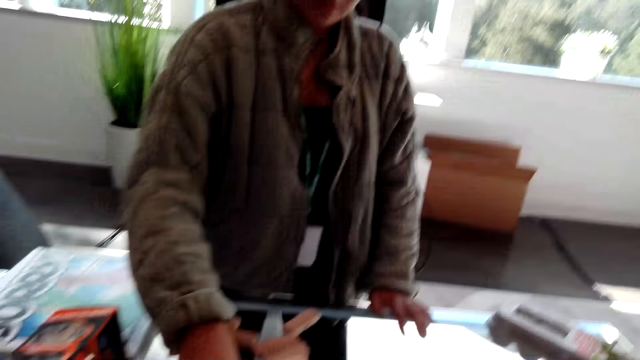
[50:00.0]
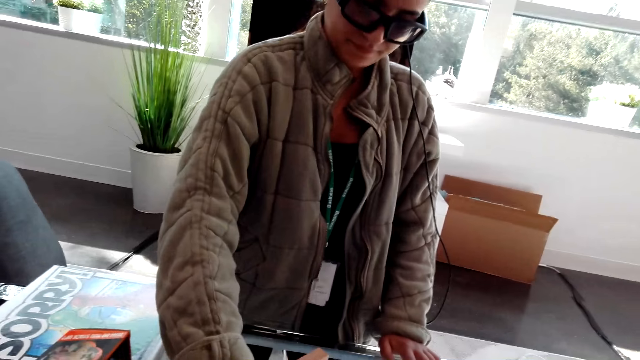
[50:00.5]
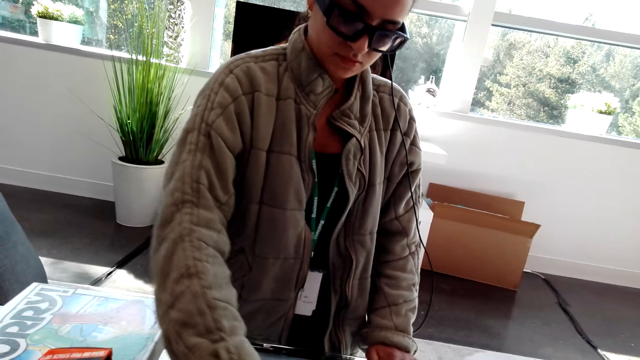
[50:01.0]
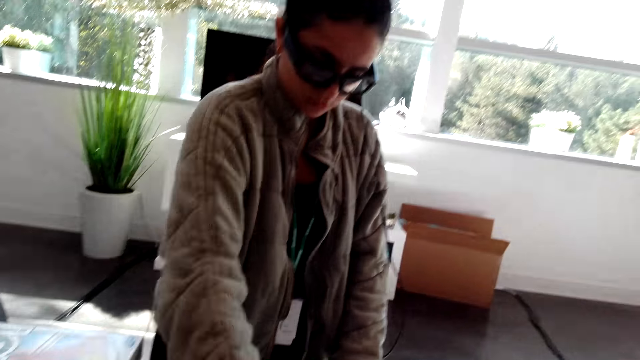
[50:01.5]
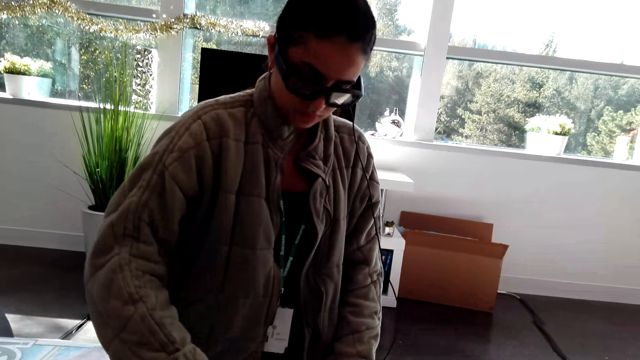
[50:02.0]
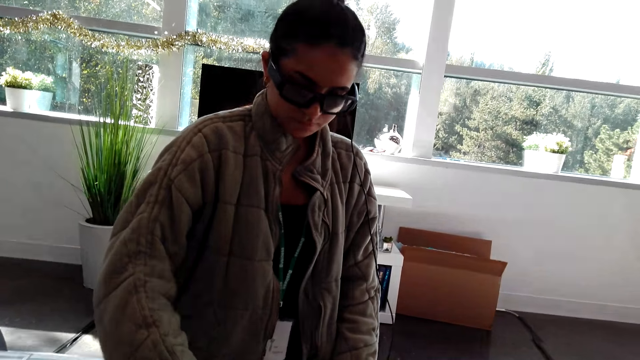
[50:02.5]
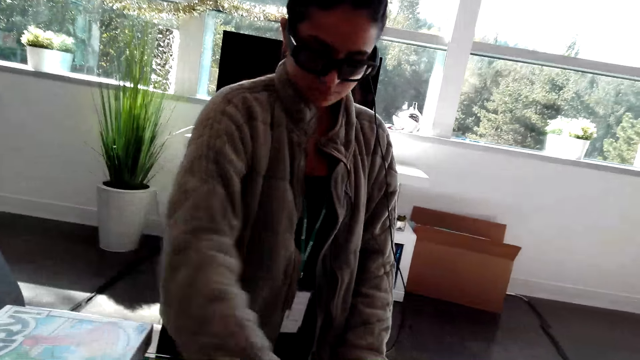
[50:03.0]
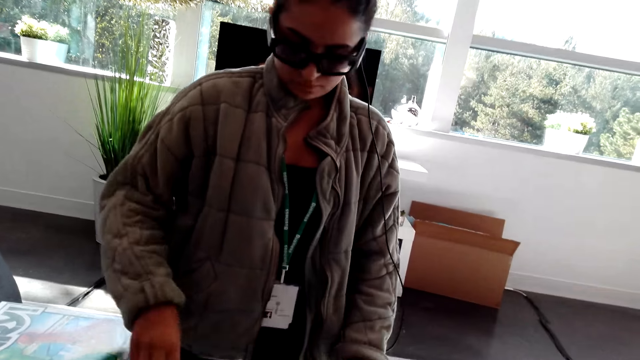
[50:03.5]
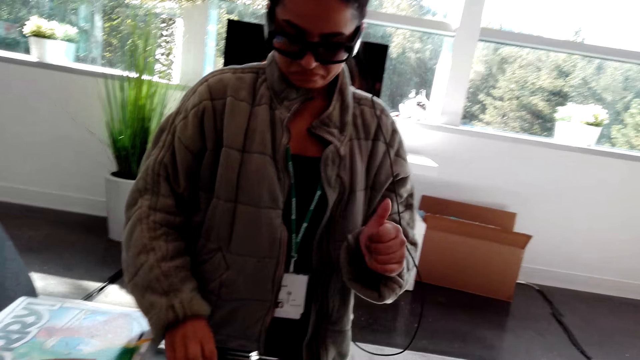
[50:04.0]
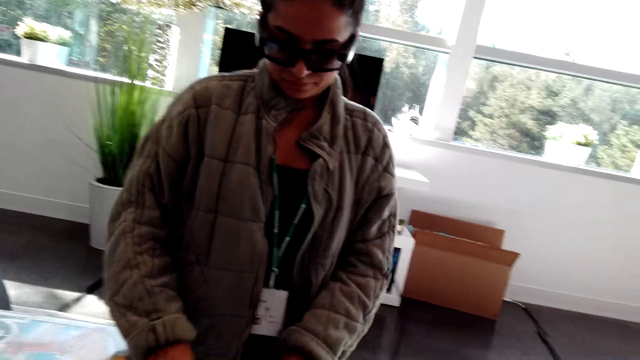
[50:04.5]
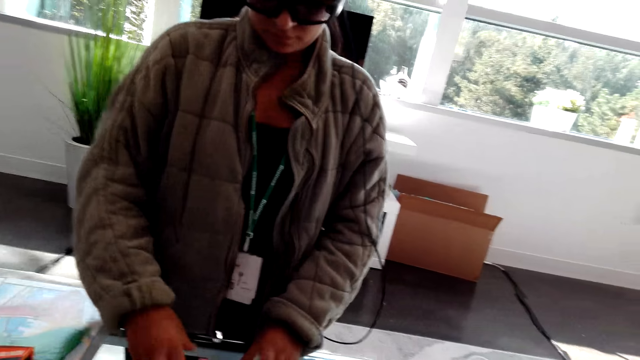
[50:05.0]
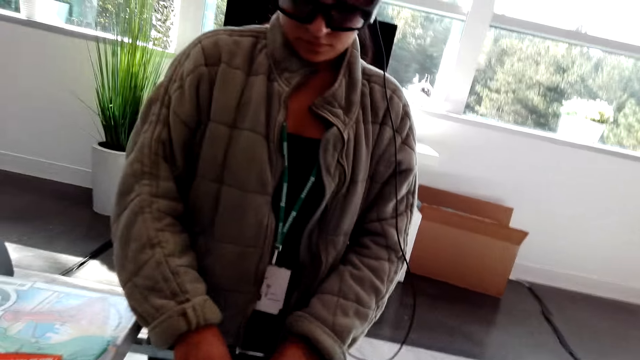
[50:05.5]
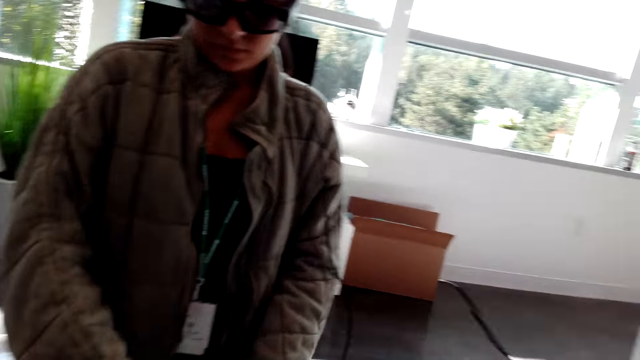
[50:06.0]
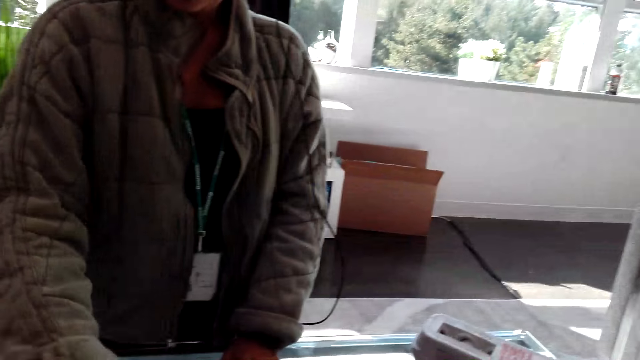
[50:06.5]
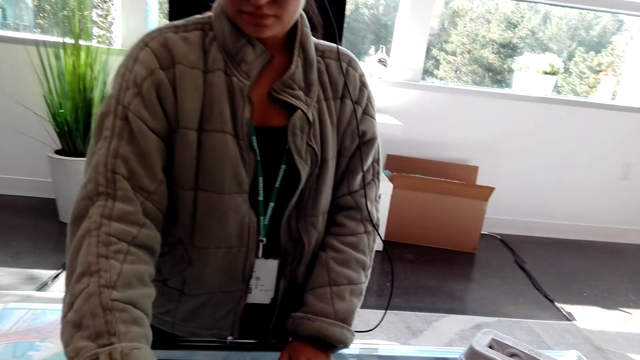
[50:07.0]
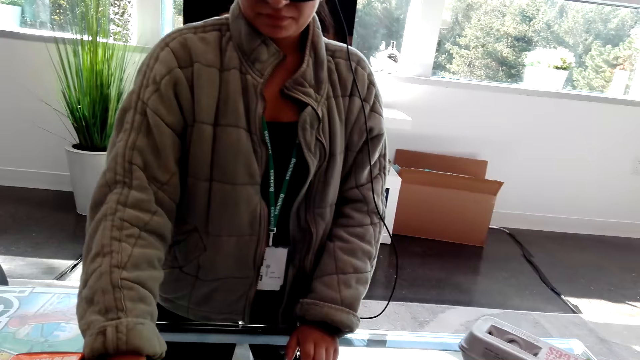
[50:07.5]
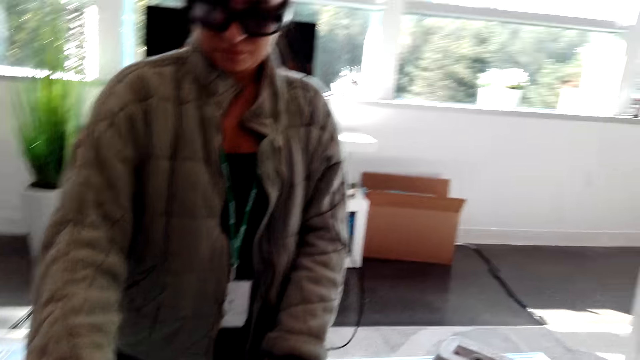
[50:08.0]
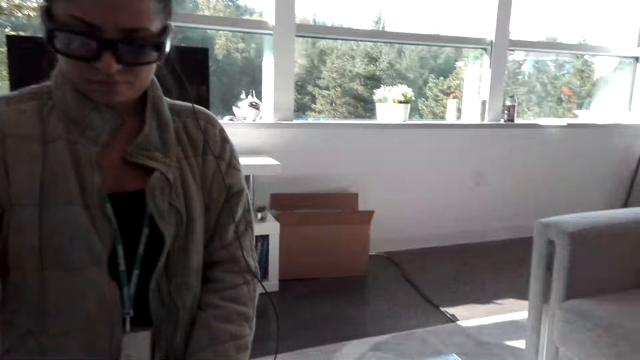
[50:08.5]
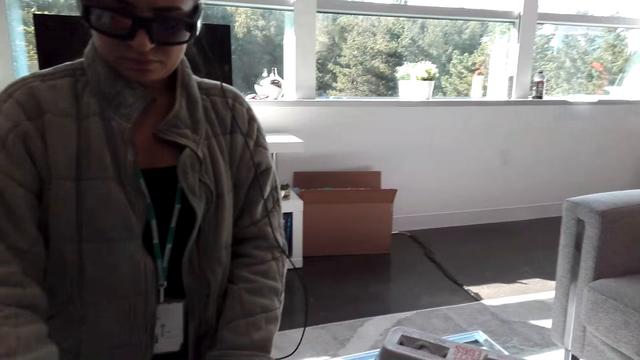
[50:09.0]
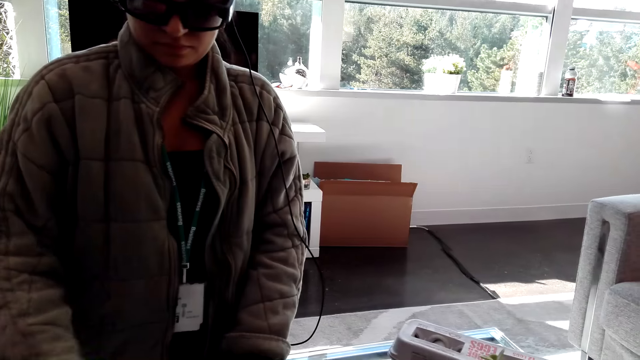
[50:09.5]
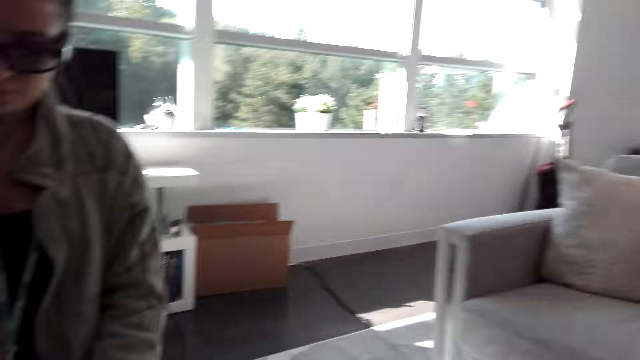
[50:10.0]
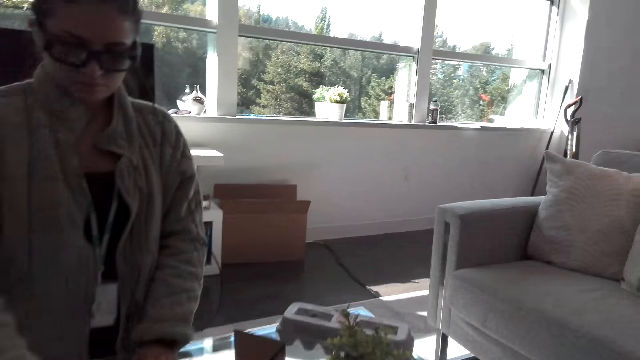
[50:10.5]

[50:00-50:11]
A woman shows her thumbs up. The camera wearer talks to the woman.

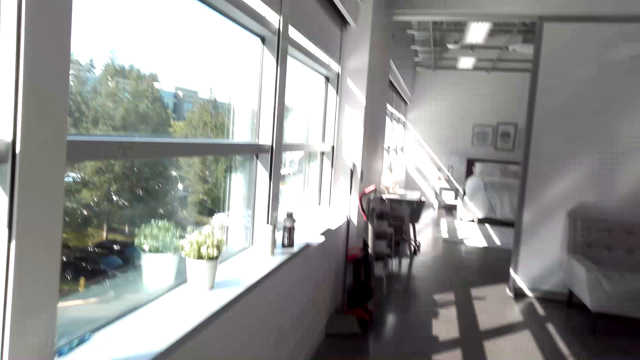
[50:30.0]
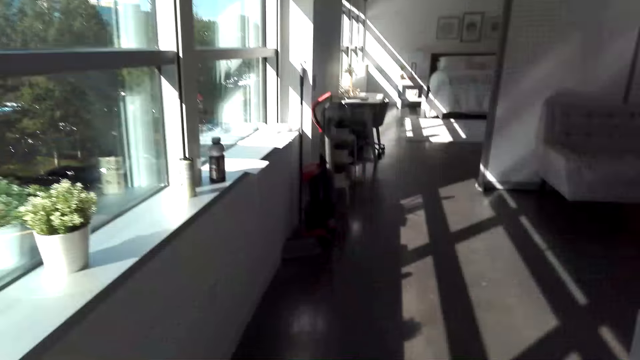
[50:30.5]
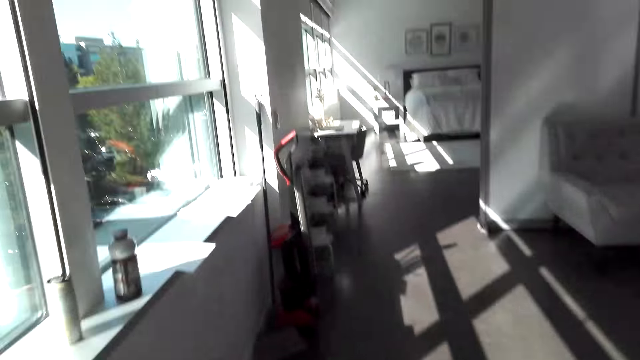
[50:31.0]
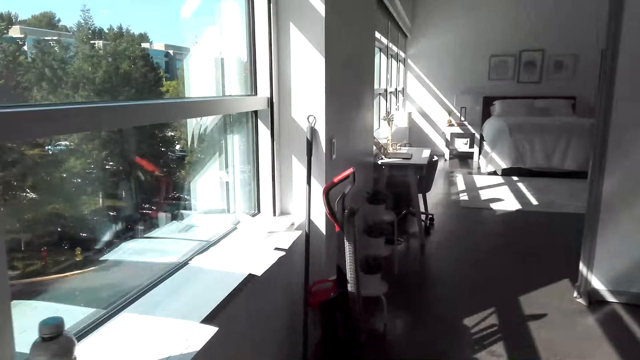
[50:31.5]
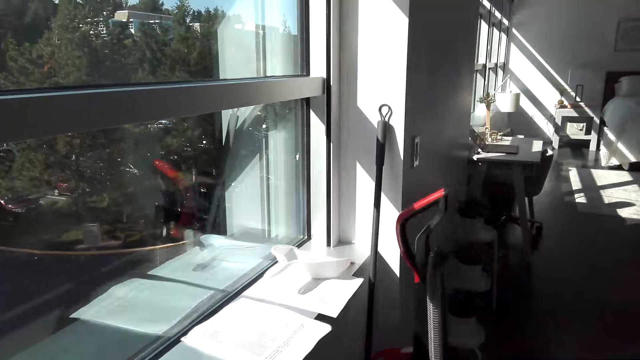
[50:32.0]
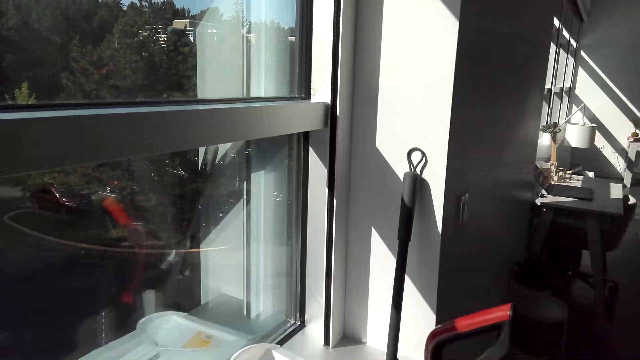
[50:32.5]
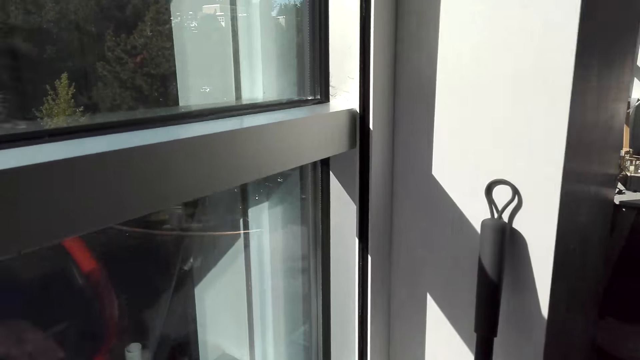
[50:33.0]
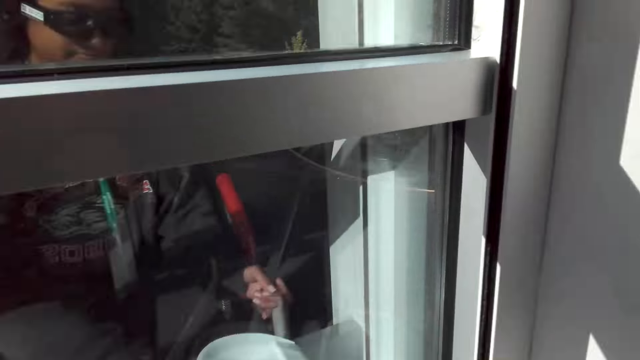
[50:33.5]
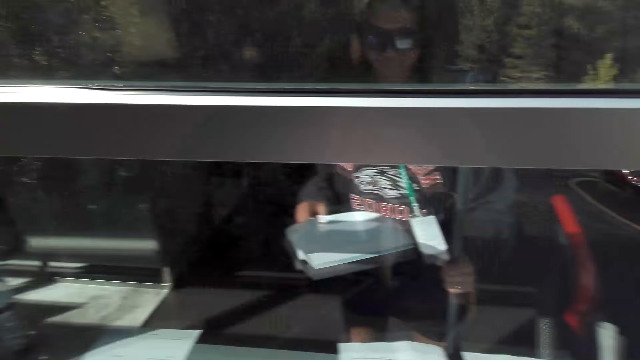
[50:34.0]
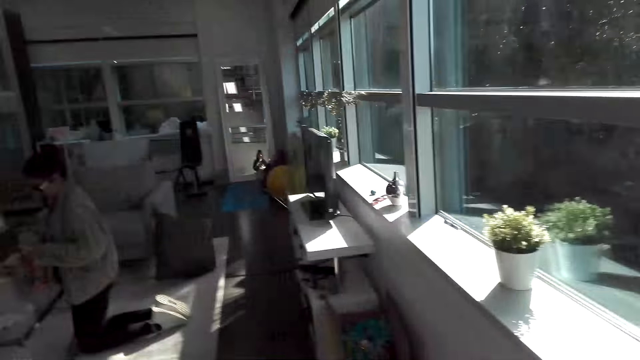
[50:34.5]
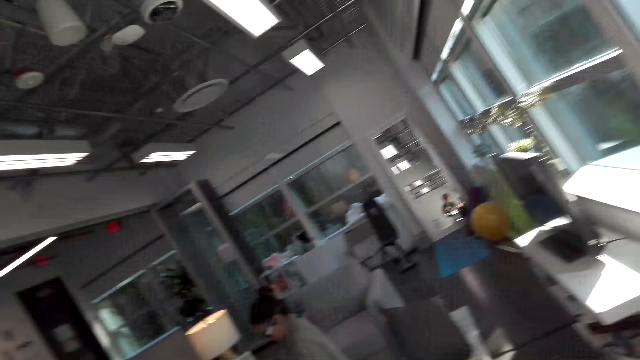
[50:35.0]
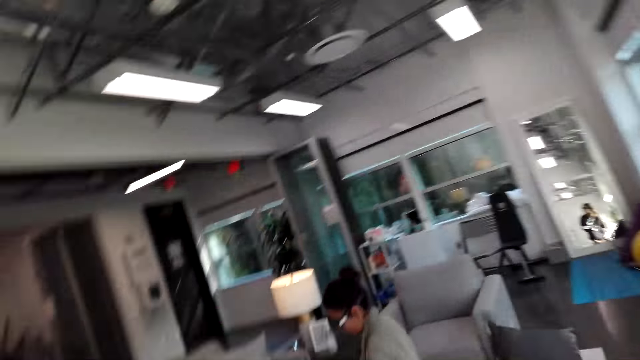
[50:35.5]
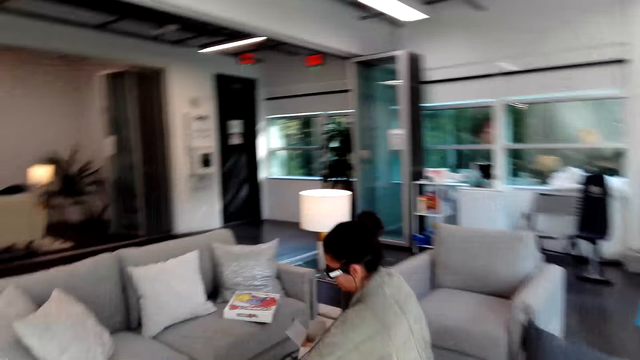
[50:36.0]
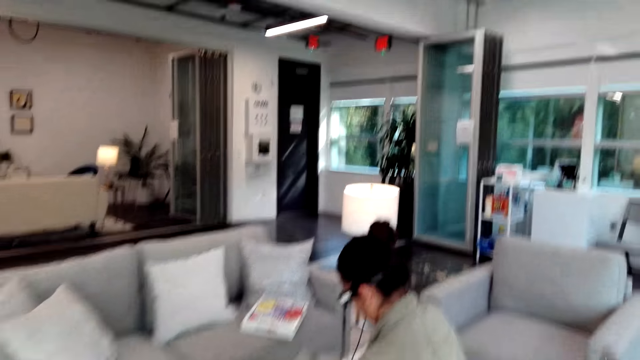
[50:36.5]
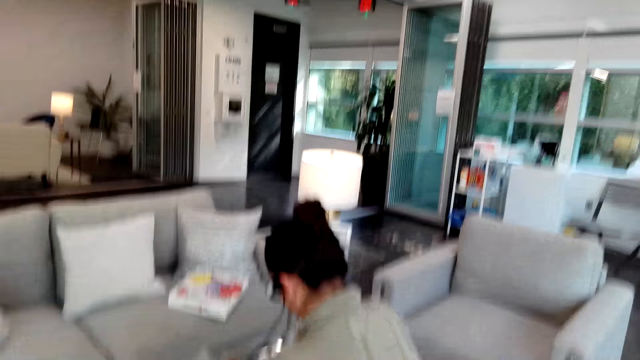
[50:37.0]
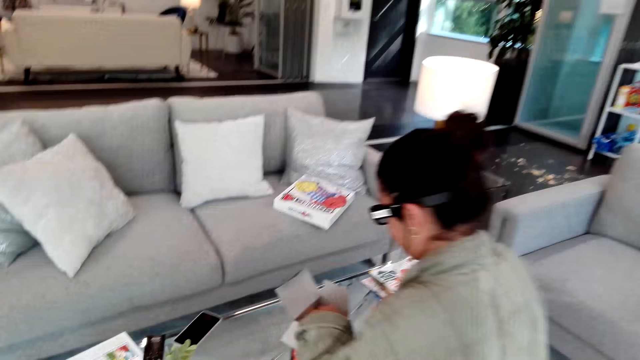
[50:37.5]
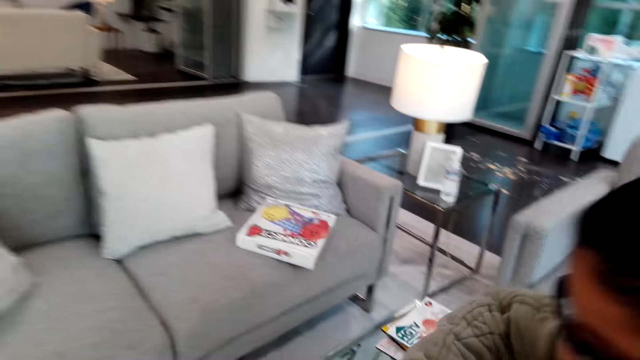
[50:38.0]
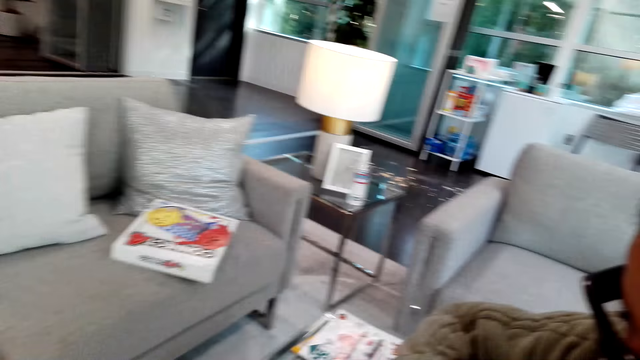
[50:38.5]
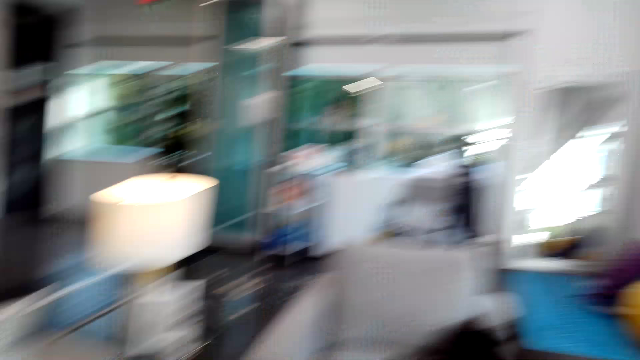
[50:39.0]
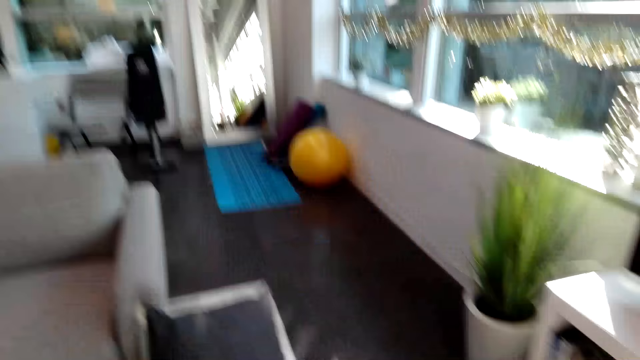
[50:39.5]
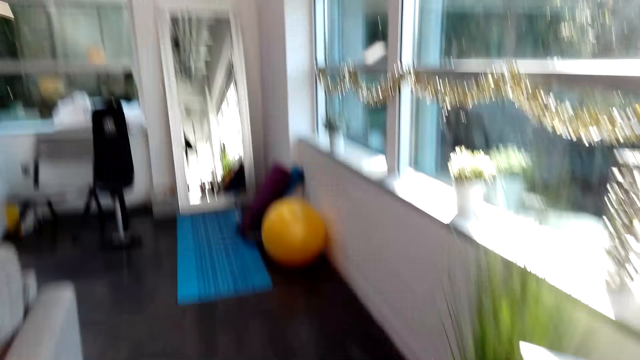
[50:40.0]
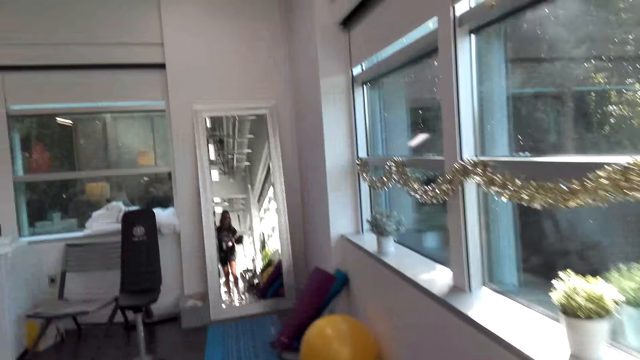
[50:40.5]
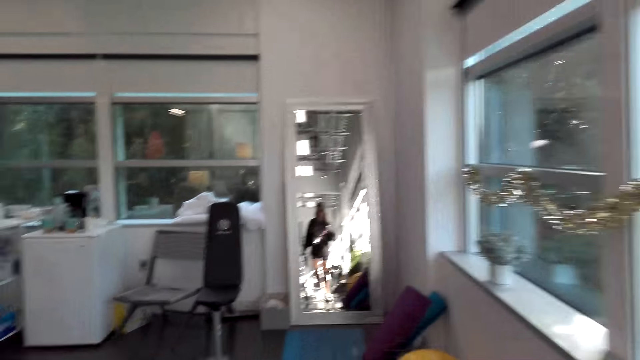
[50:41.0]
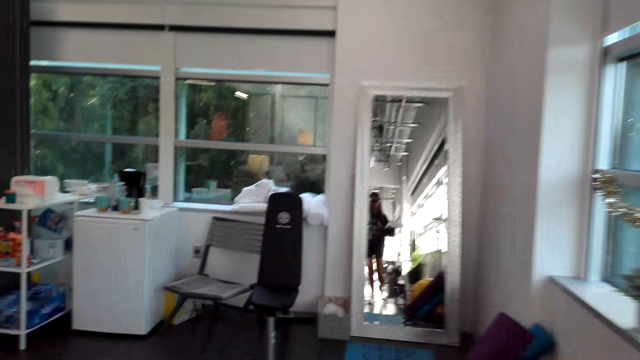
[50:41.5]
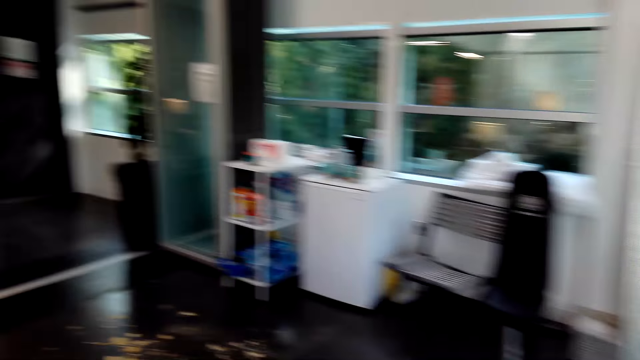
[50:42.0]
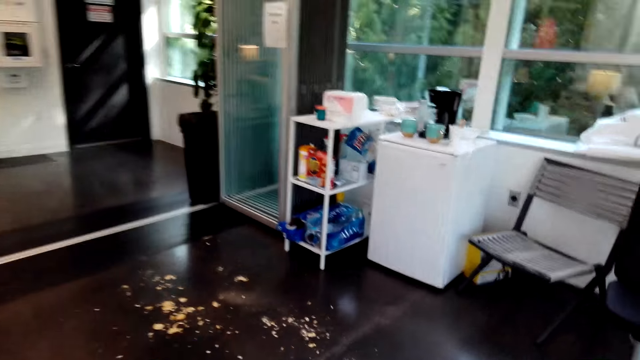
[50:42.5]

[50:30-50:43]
The camera wearer touches their face. They take a house broom and a dustpan. They walk around. They walk back. A woman talks to the camera wearer. The camera wearer talks to the woman.
